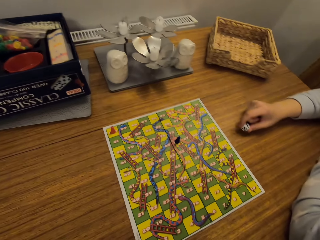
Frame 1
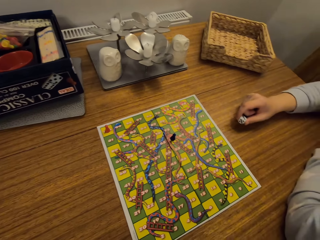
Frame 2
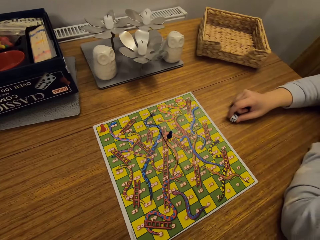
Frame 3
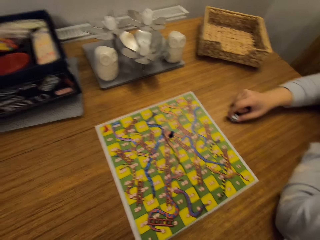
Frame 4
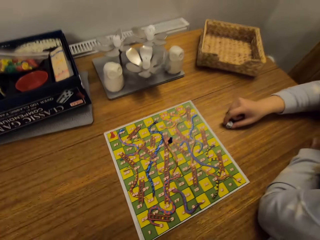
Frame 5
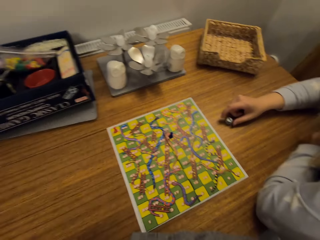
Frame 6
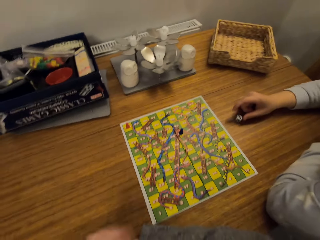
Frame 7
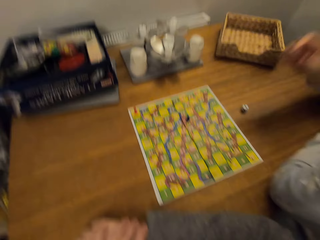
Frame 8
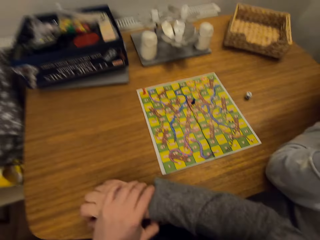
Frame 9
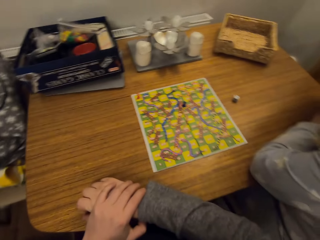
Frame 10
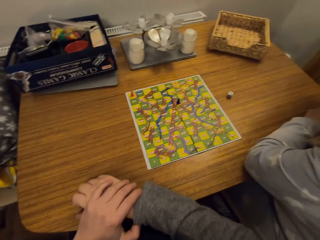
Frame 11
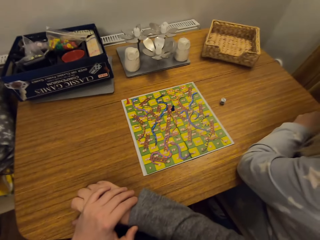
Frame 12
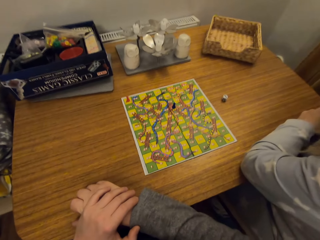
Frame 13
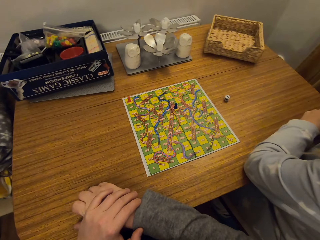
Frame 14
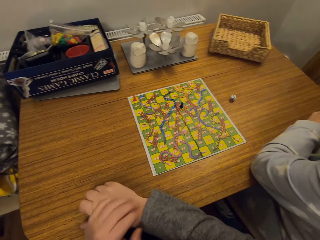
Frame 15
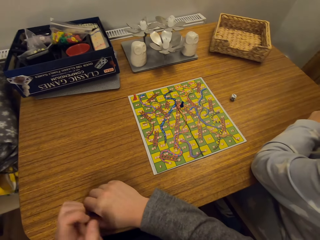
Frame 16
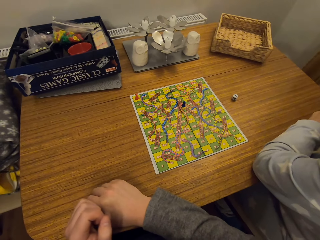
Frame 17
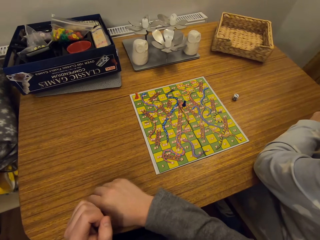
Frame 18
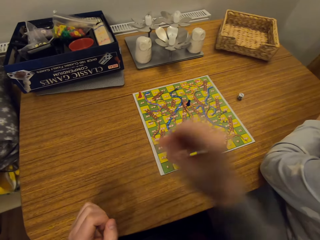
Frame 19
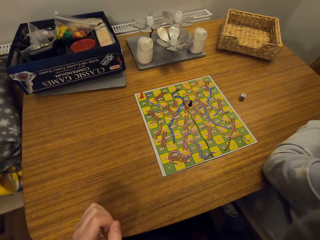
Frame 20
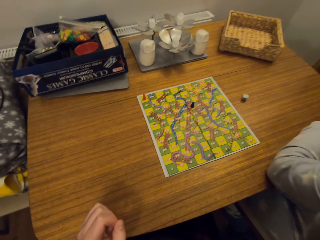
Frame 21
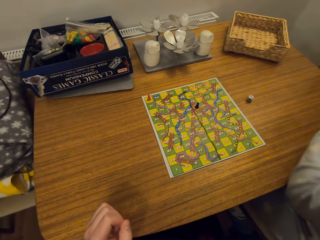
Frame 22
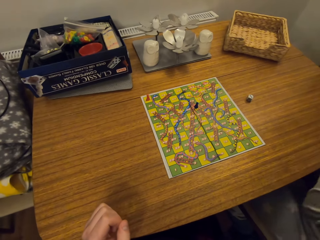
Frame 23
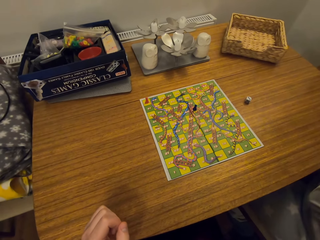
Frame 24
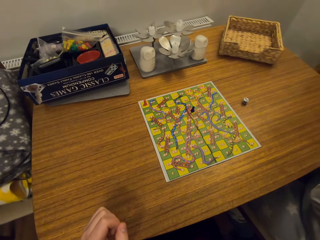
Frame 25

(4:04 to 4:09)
The woman picks up the dice and converses with the camera wearer. The camera wearer converses with the woman.
